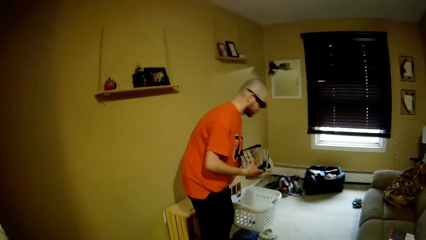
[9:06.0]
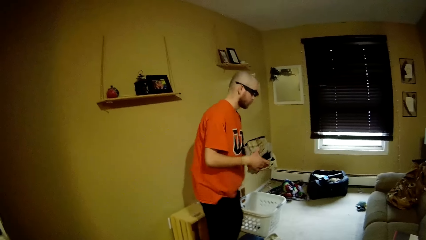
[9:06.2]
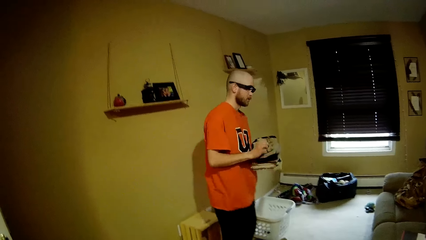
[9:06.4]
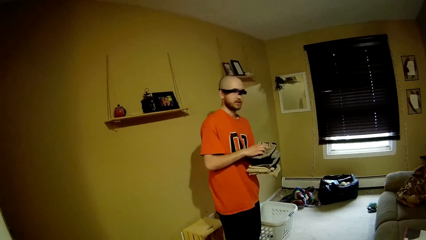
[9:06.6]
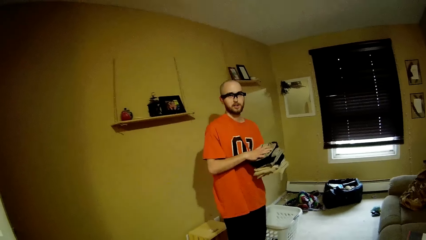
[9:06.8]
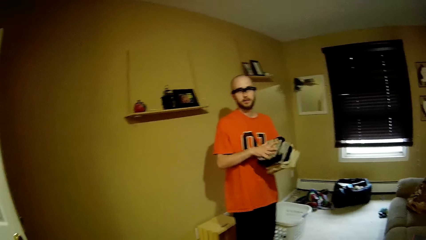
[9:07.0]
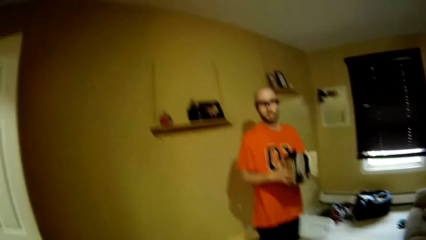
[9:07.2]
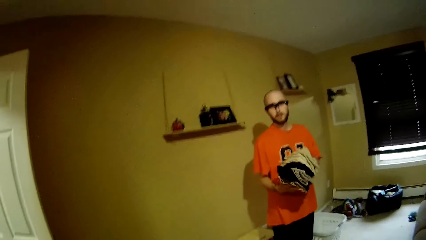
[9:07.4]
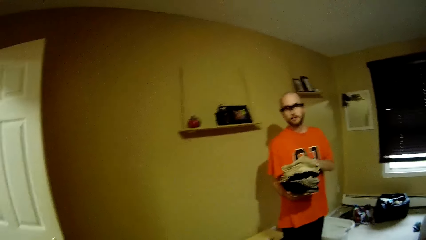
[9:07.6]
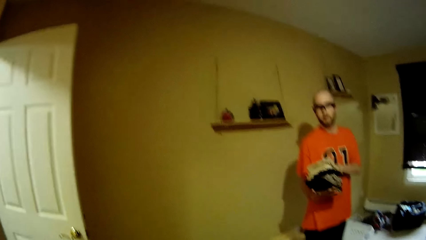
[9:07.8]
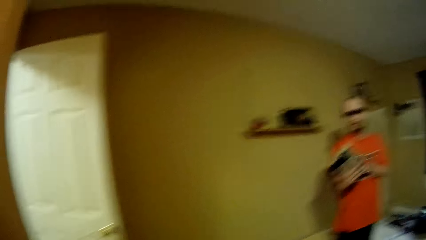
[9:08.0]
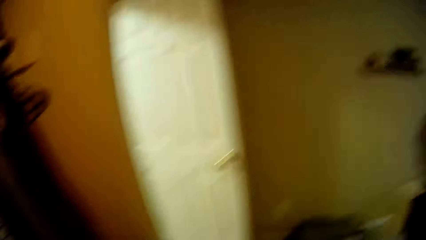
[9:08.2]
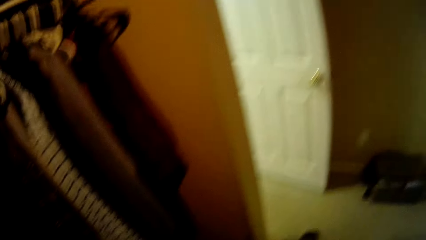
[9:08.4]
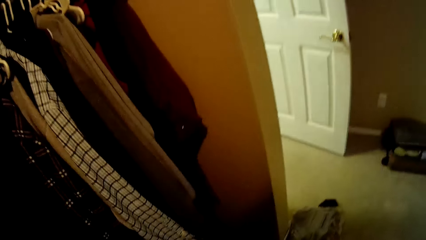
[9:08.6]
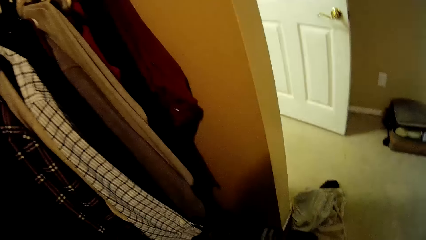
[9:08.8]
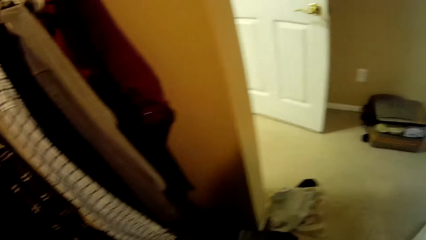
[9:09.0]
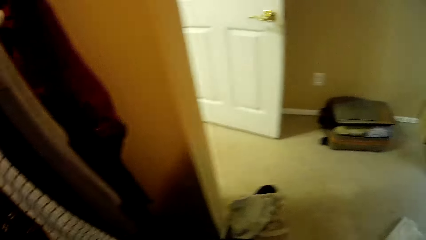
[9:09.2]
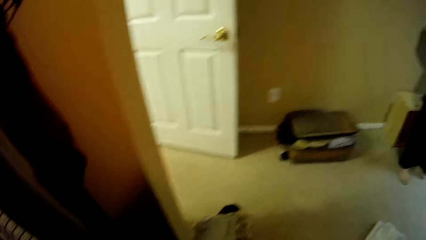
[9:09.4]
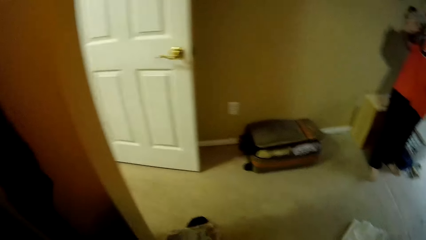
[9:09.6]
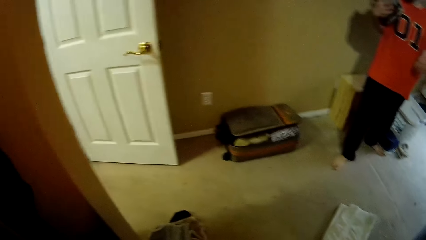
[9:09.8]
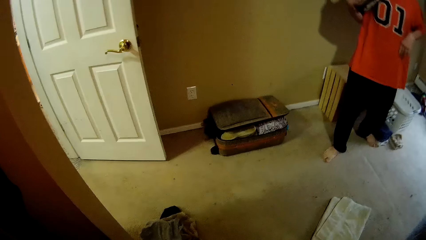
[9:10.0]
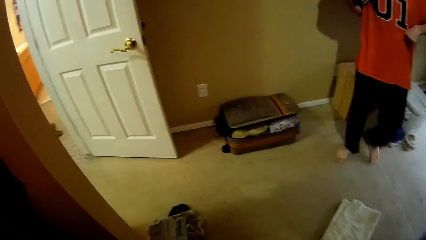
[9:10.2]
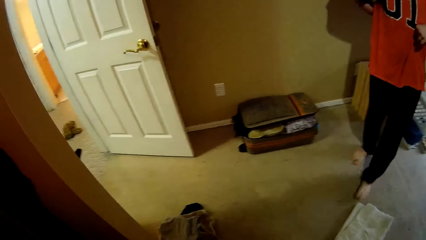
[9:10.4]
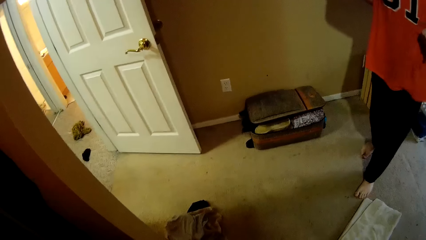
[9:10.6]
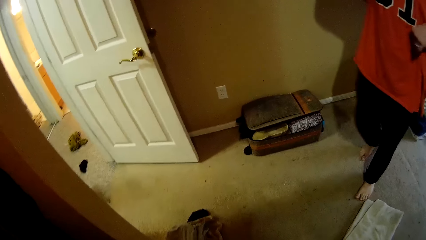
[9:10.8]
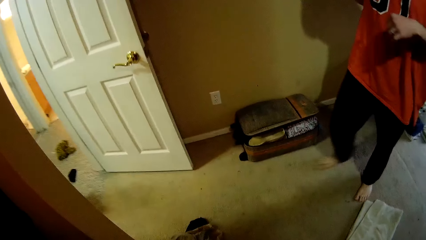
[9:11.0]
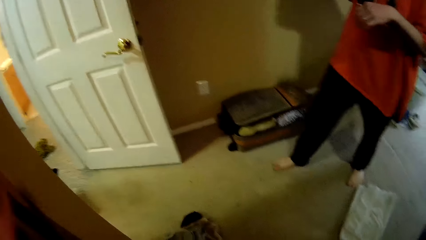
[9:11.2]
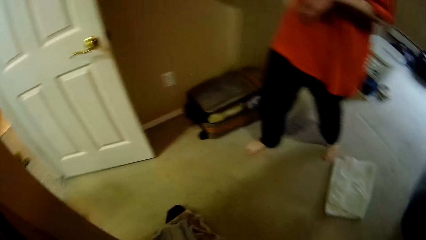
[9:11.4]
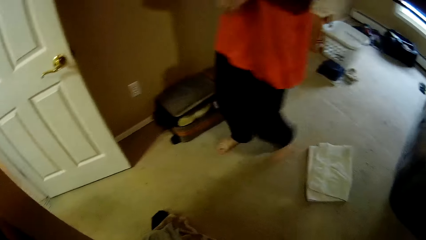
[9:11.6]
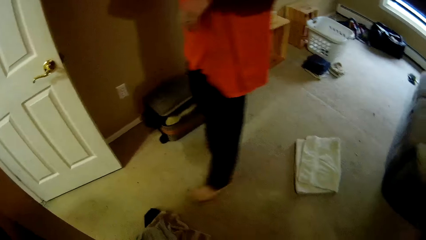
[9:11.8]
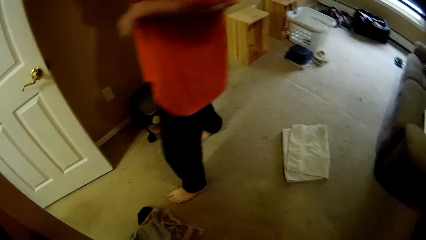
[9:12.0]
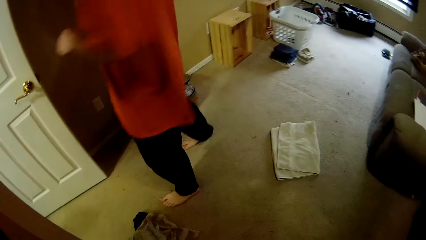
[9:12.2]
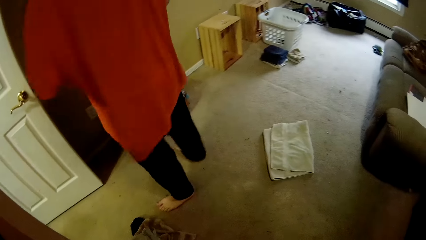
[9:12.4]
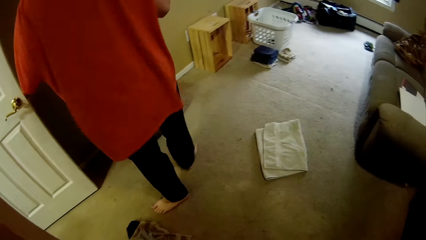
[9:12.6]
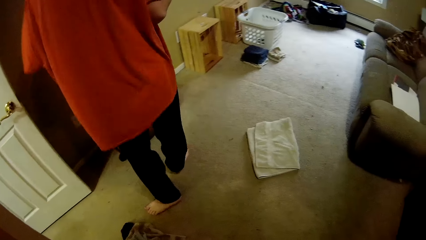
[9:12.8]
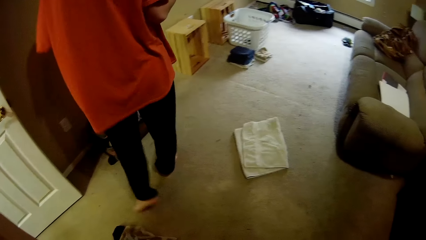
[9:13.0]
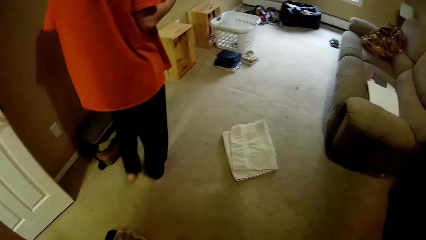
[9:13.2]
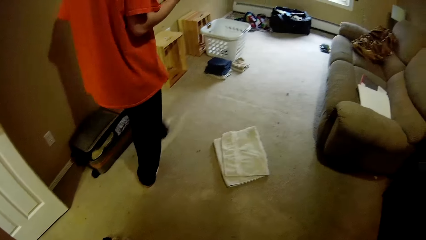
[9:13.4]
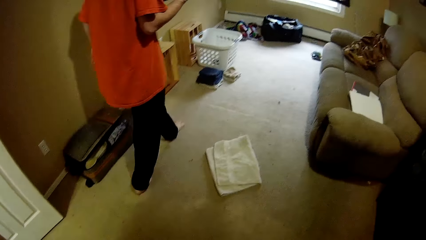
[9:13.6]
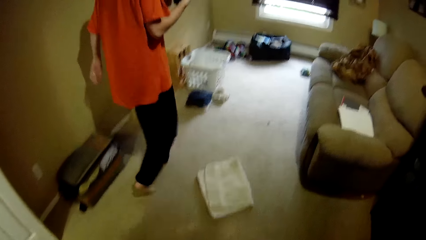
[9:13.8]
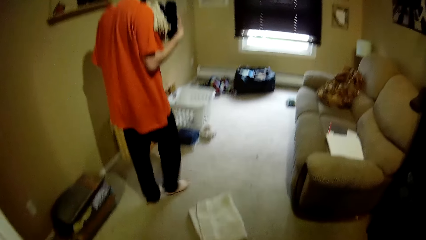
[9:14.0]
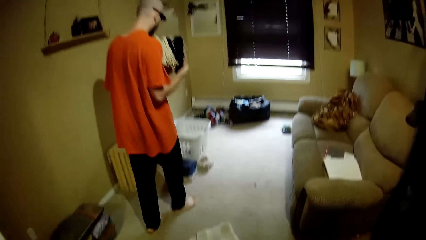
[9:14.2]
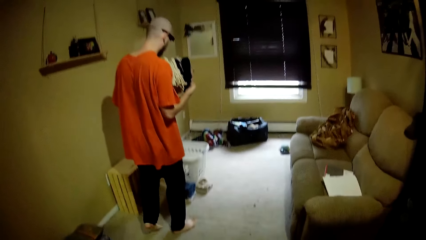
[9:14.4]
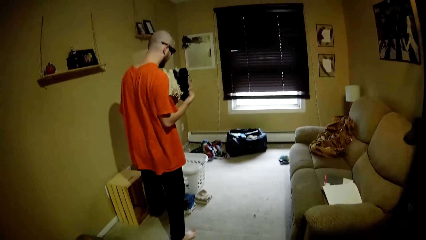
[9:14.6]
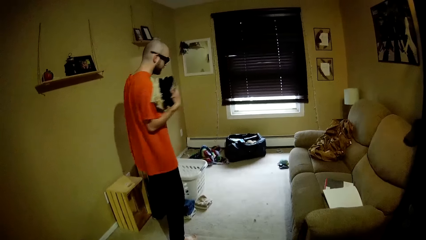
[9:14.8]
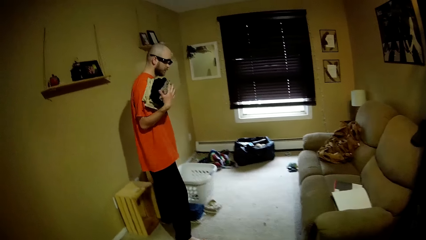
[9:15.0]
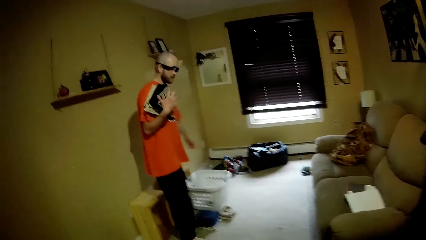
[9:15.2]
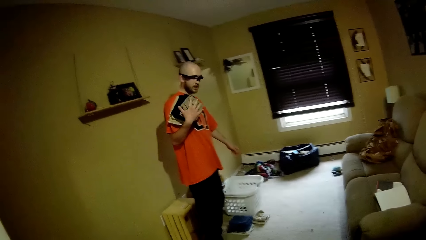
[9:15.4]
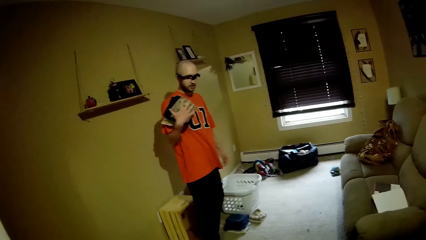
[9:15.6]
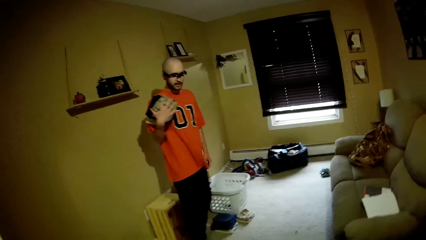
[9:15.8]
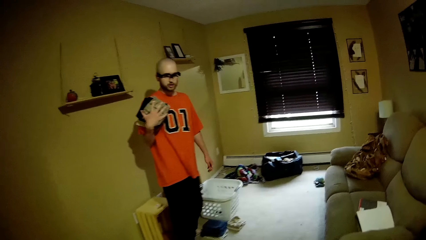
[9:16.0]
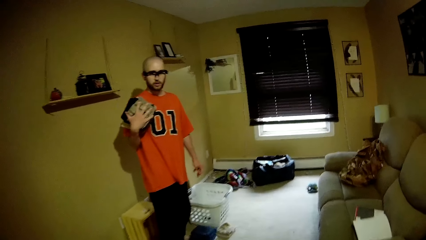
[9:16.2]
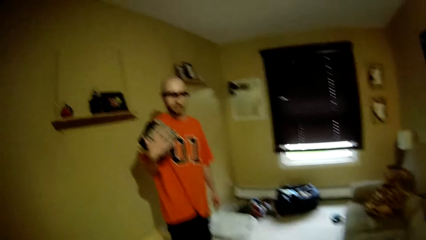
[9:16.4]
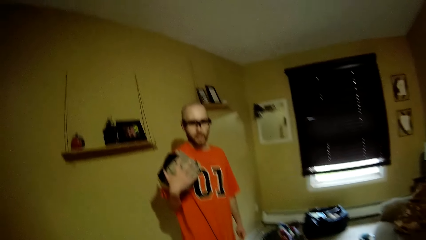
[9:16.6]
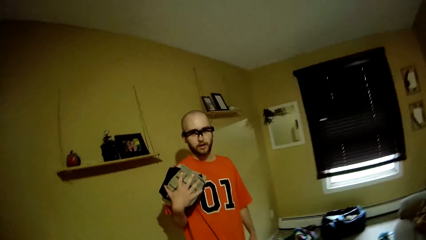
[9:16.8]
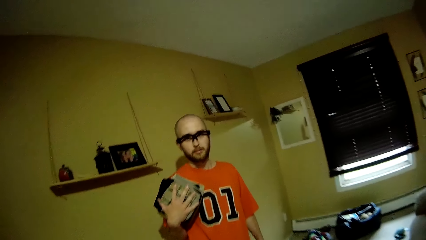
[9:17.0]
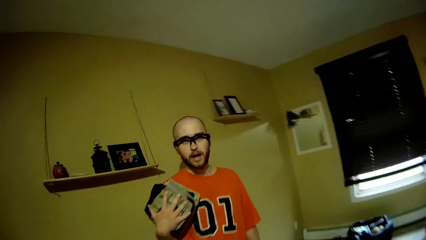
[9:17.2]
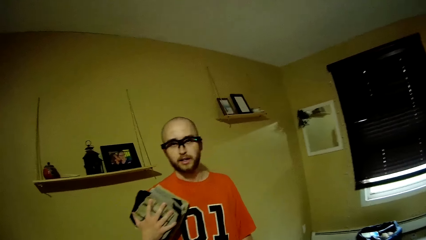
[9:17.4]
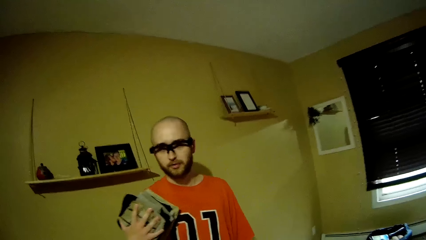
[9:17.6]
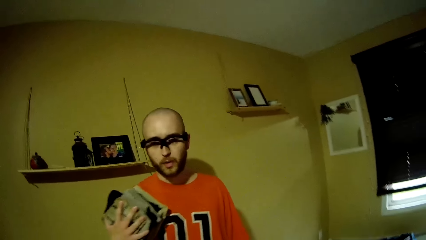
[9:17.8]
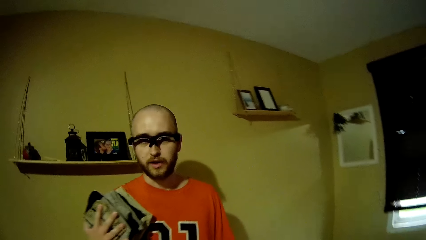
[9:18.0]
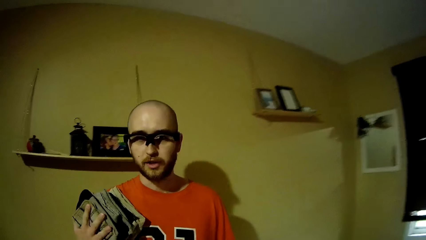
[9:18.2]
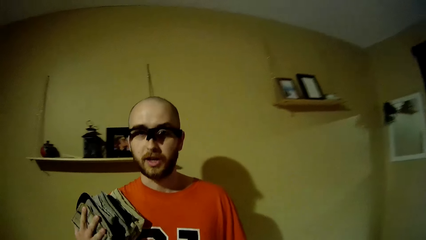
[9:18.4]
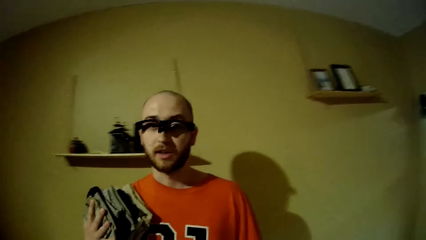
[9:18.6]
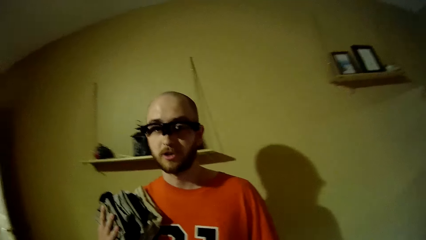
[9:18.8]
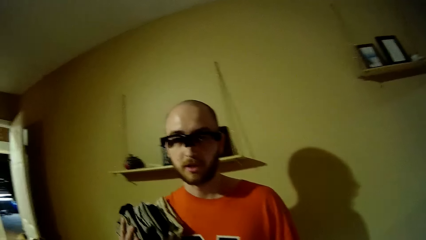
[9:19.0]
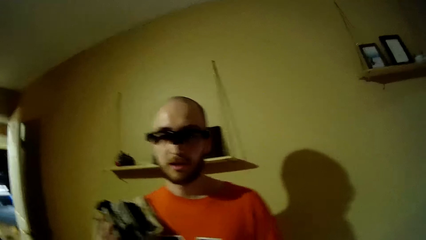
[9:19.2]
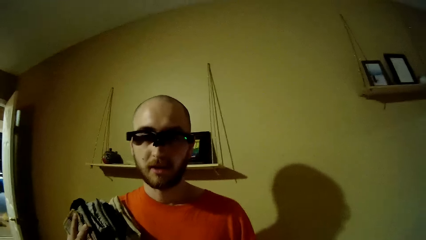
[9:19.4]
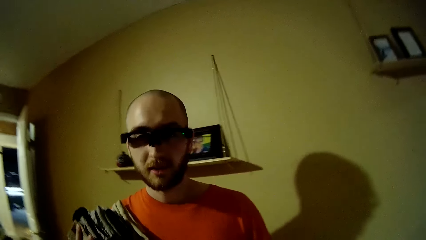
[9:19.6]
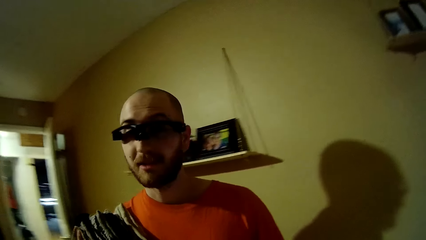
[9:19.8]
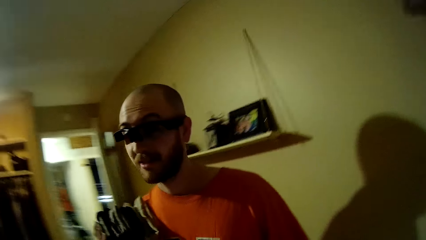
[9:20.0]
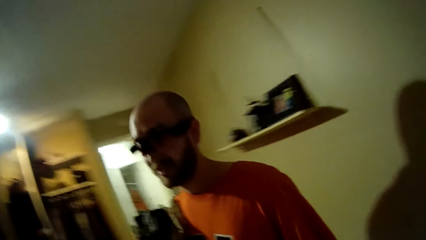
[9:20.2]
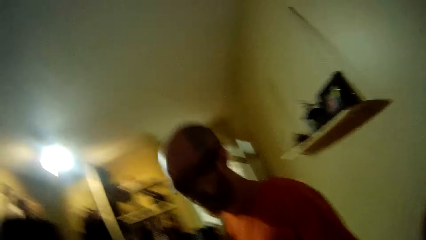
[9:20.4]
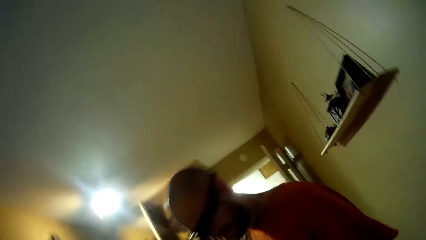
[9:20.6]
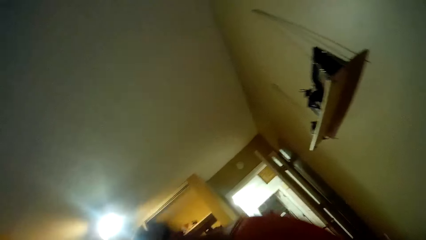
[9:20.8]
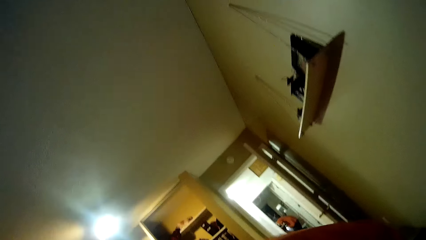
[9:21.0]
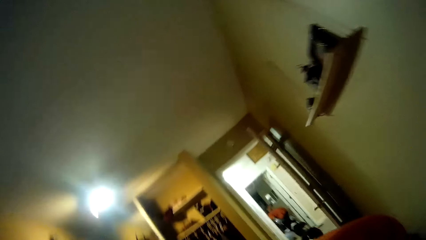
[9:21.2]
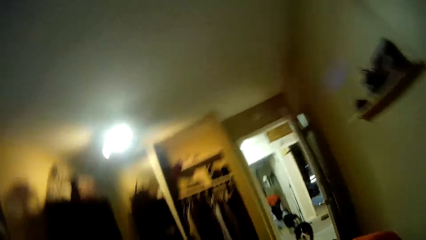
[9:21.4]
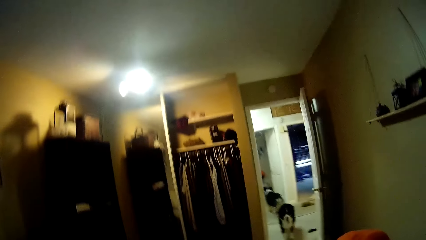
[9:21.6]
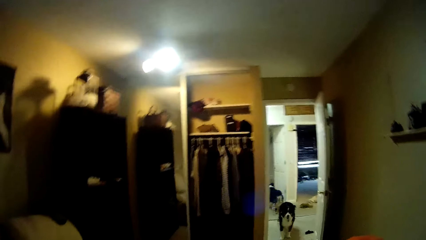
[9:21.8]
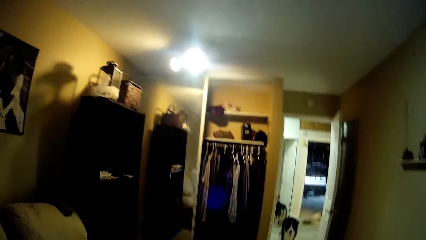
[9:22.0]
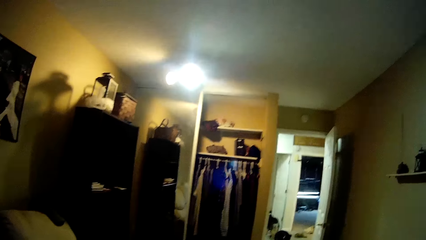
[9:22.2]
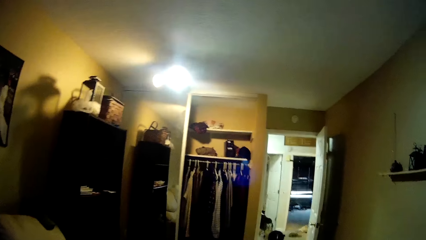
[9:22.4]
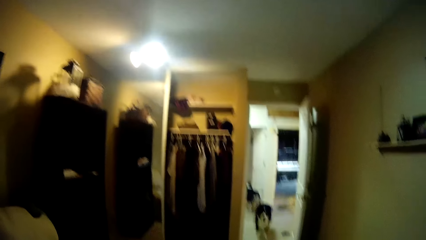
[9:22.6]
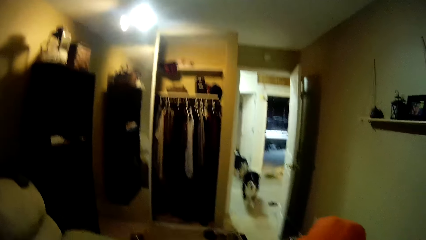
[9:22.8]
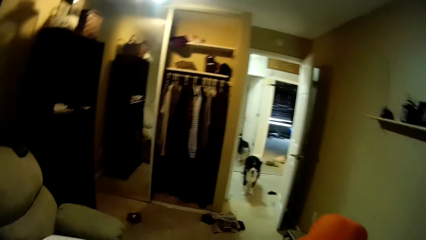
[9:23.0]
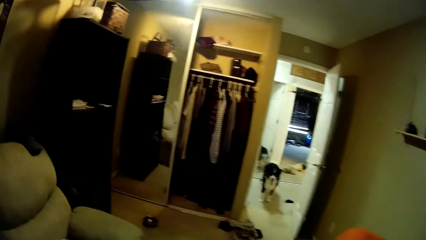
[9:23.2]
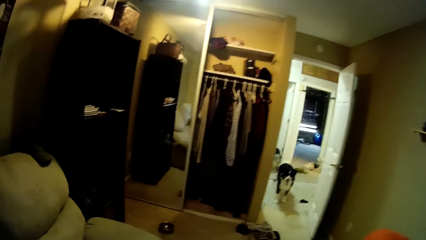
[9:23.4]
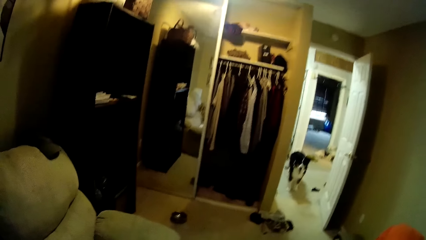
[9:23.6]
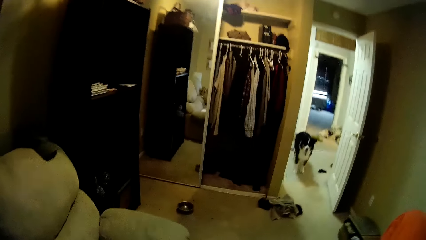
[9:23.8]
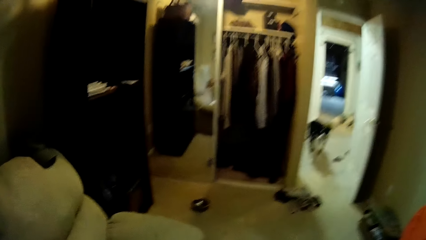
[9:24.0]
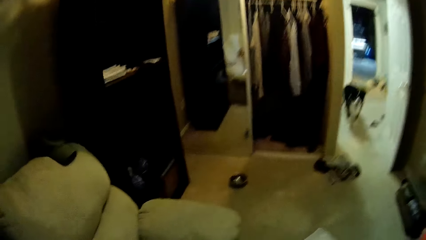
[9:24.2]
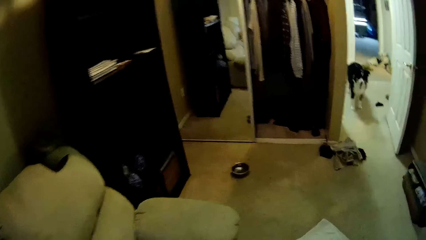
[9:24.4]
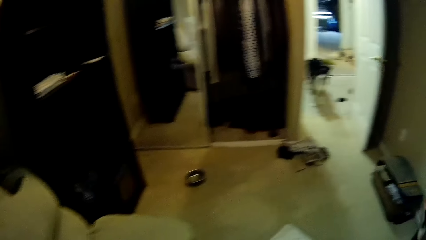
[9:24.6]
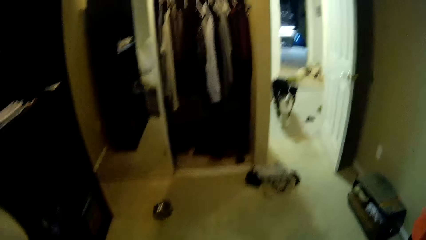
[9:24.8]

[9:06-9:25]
The camera wearer dialogues with a man and looks around. The man holds the clothes in his right hand. The man bends.
